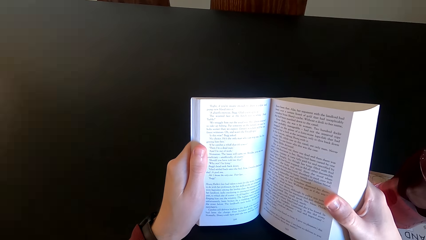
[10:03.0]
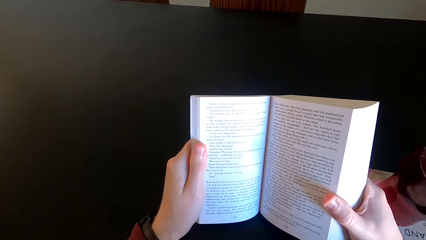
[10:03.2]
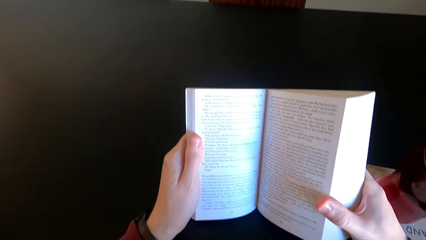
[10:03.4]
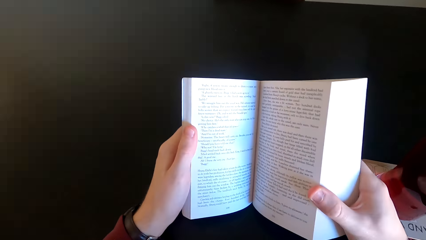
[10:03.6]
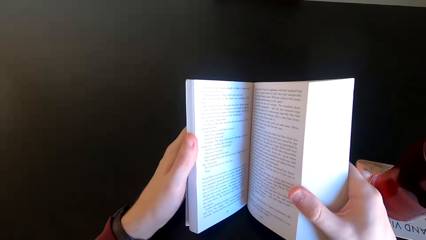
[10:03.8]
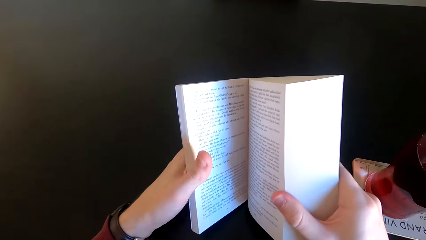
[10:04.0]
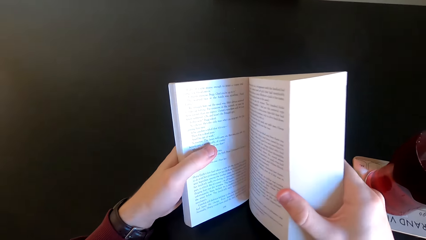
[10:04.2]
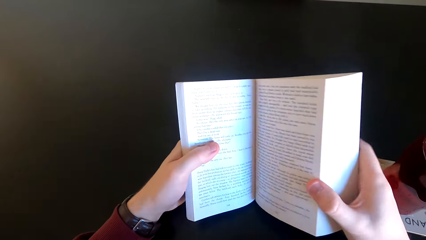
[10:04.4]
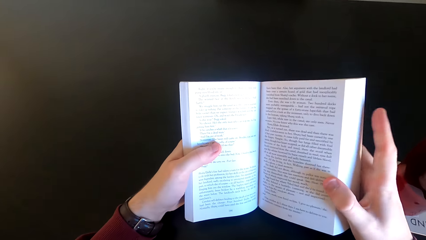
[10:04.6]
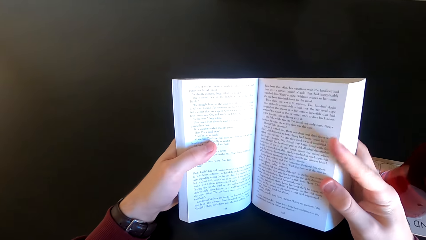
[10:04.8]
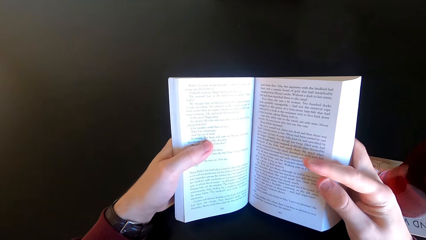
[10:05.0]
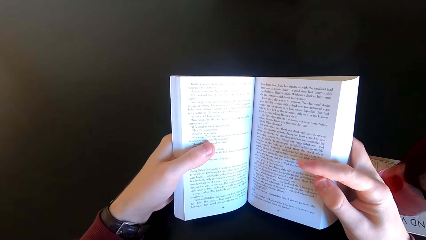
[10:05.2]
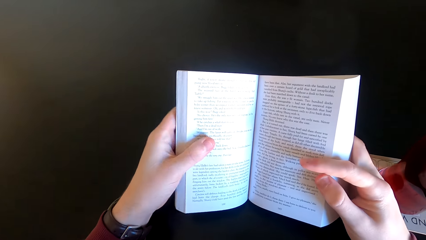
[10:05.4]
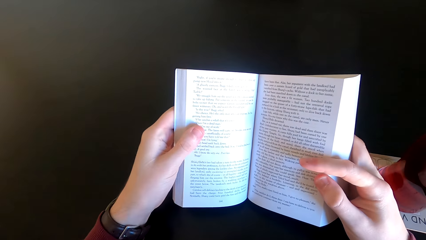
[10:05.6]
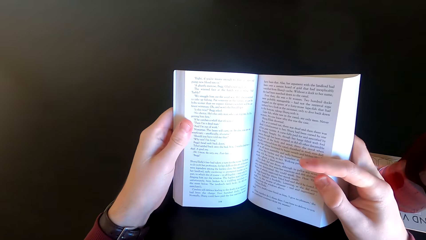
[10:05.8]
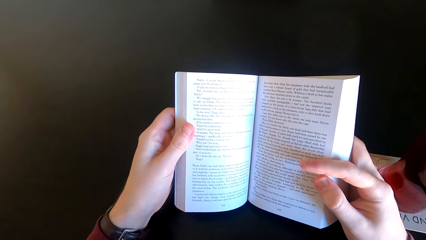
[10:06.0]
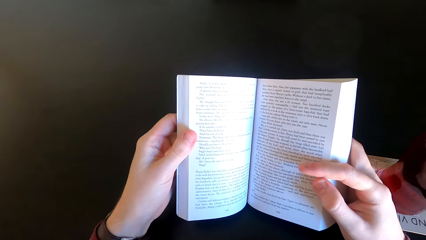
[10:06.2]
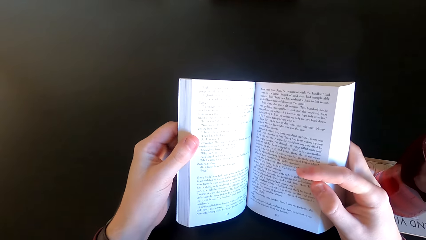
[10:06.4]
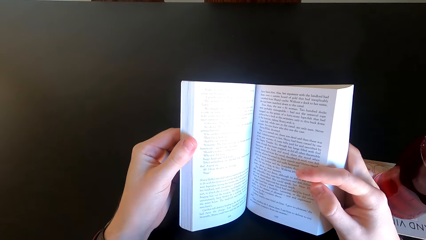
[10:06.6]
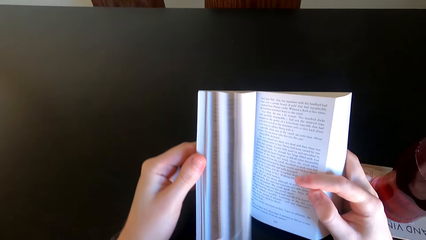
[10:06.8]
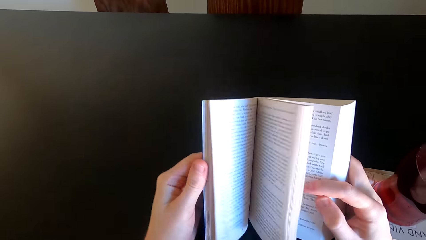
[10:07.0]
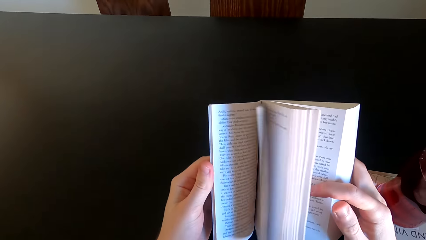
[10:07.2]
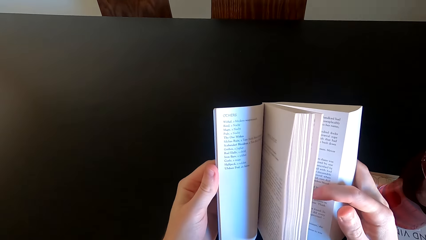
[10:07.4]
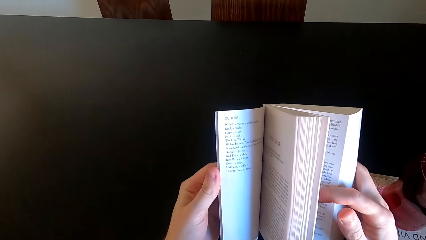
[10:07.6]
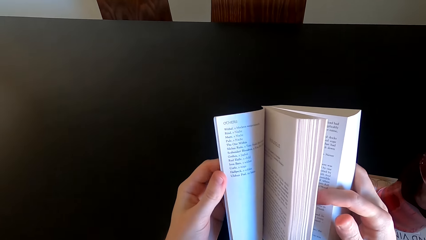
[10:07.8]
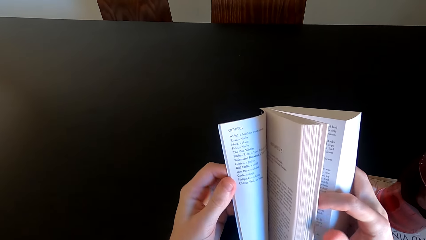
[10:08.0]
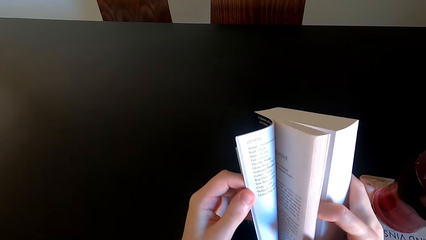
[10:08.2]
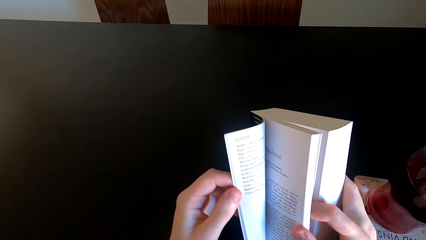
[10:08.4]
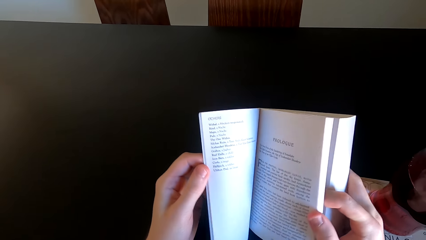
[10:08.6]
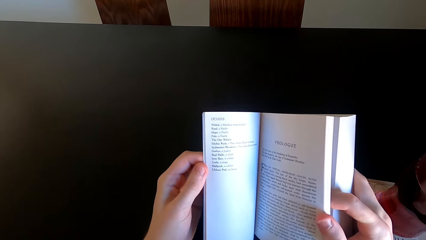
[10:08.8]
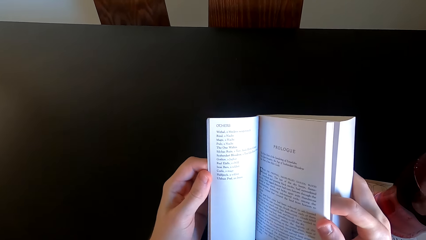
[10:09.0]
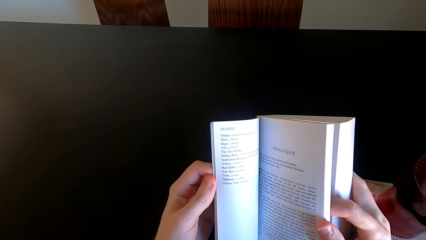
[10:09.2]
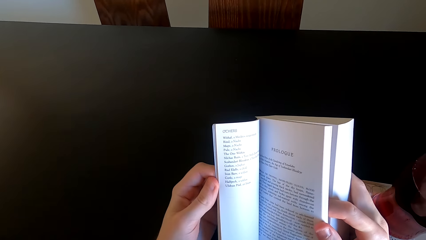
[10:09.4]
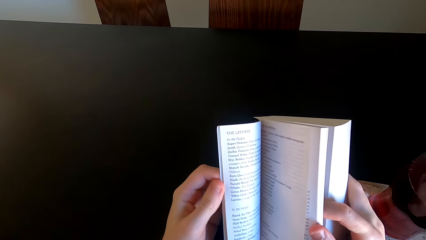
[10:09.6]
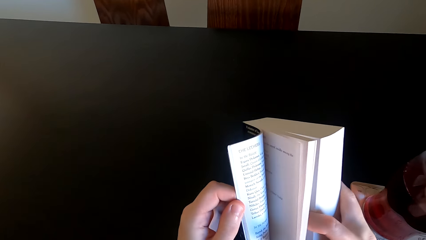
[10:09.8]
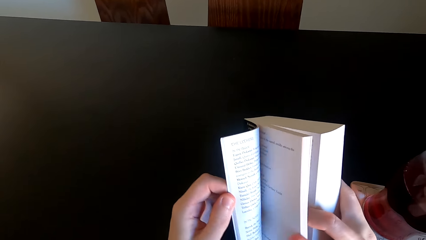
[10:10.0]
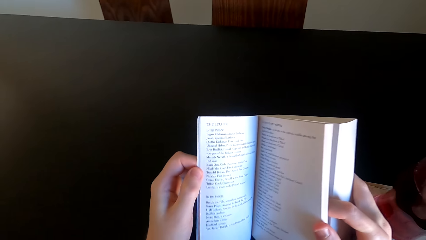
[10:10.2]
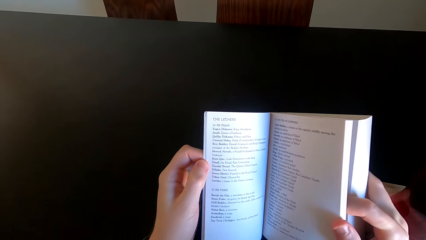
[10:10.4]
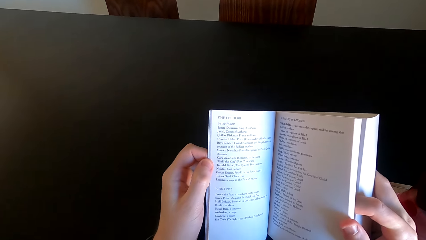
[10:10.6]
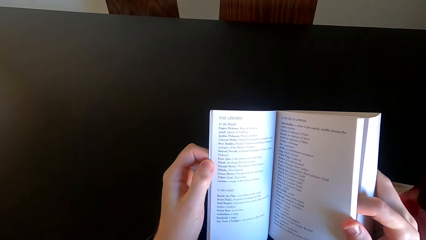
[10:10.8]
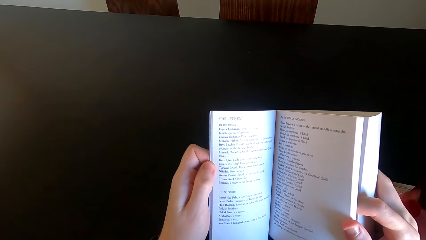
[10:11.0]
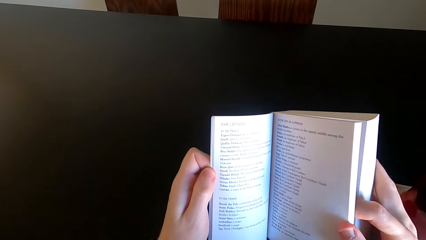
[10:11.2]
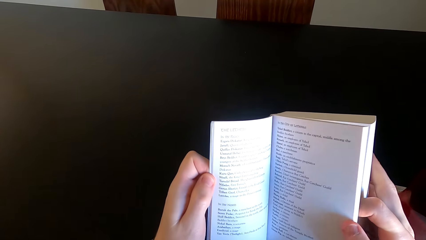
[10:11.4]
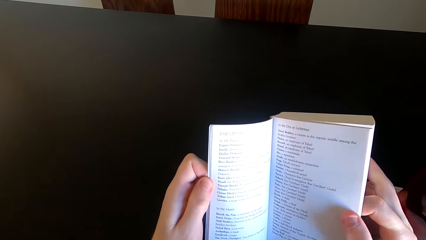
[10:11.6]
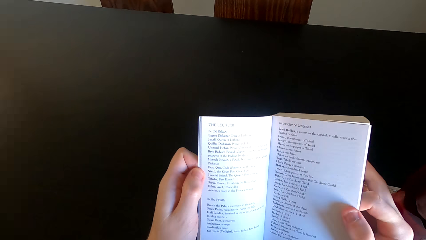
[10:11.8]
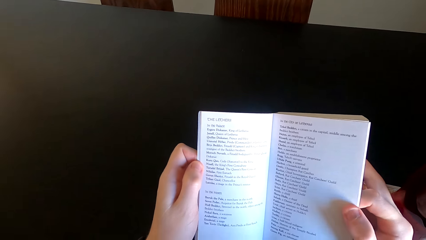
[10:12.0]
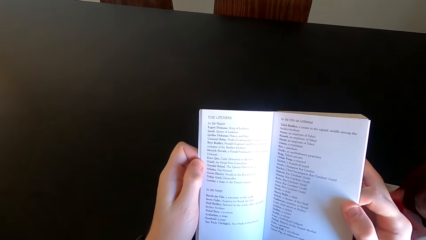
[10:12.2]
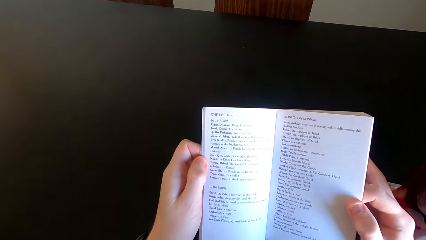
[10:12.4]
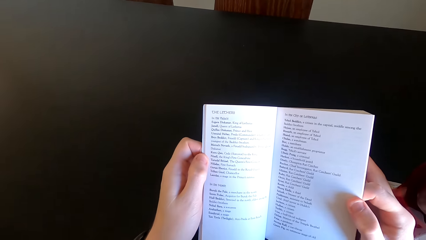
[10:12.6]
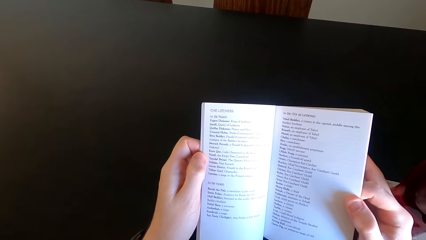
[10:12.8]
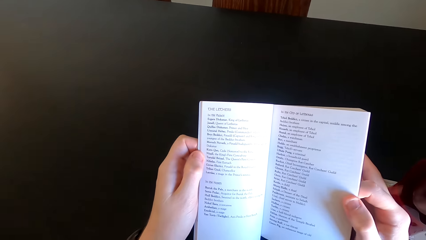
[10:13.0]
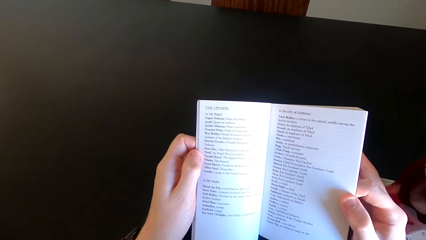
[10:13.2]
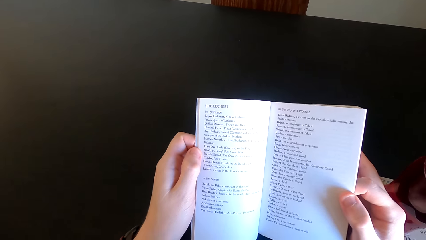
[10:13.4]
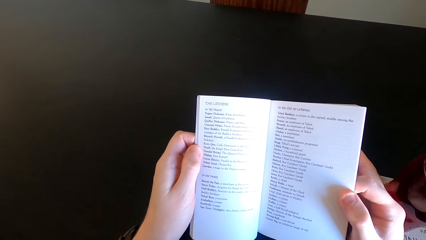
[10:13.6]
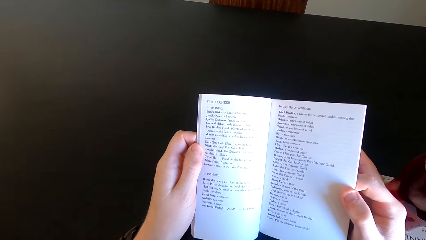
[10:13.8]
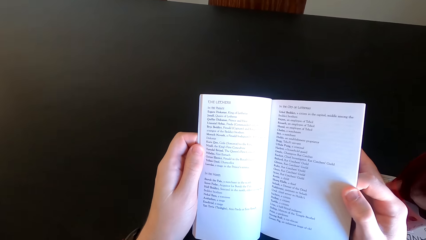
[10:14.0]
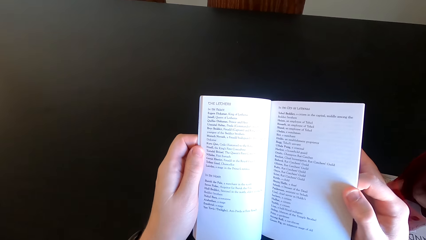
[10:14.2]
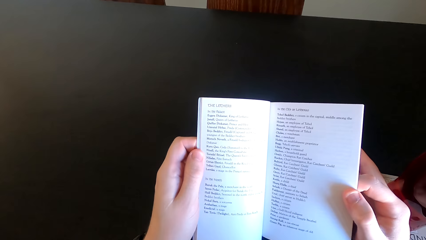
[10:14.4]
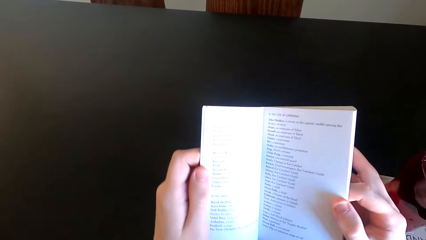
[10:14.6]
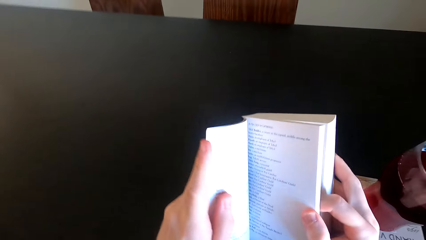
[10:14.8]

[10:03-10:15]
The camera wearer moves the book. They open pages of the novel book. They read the book.

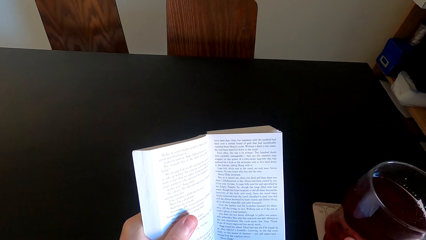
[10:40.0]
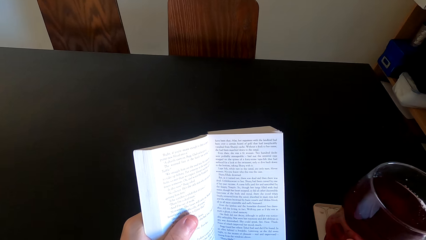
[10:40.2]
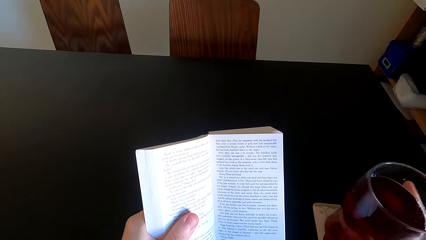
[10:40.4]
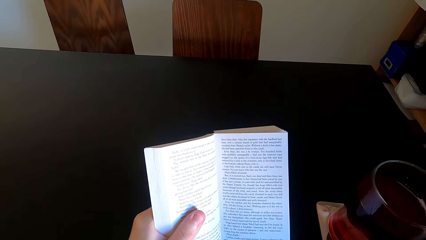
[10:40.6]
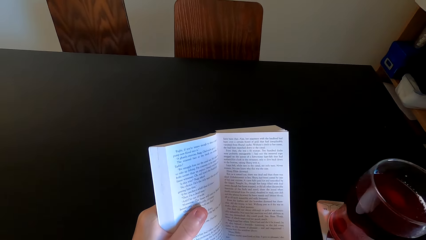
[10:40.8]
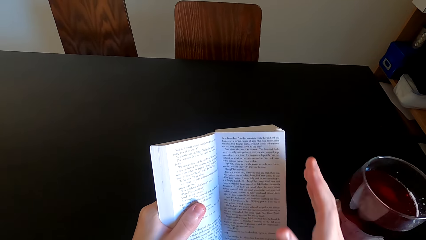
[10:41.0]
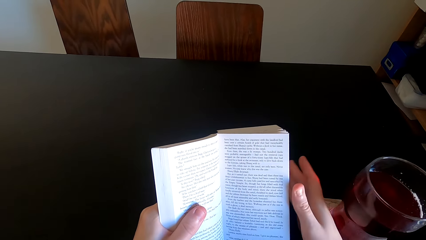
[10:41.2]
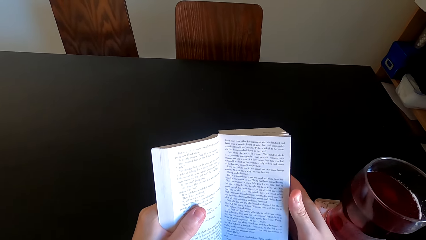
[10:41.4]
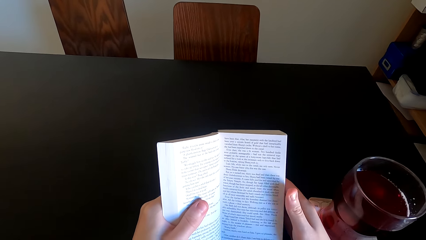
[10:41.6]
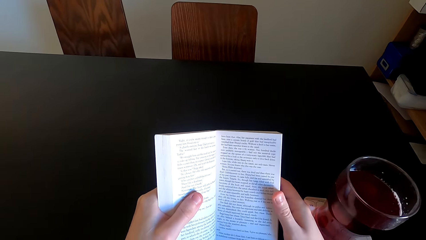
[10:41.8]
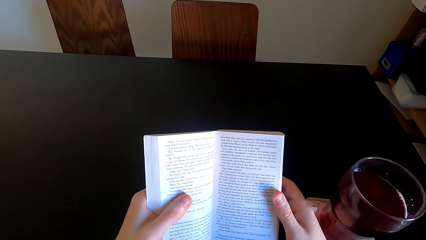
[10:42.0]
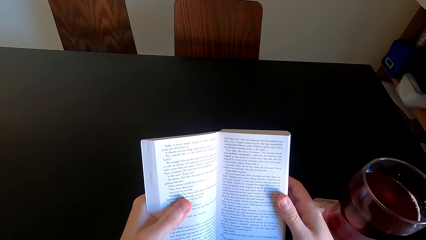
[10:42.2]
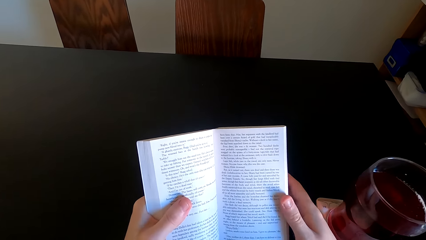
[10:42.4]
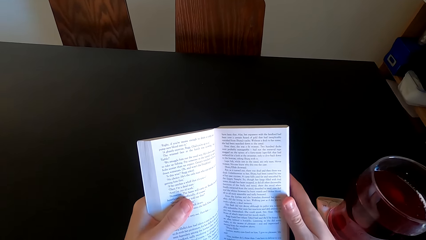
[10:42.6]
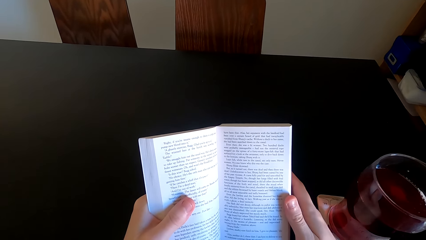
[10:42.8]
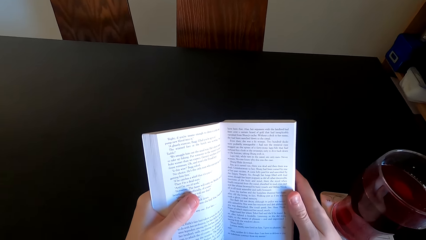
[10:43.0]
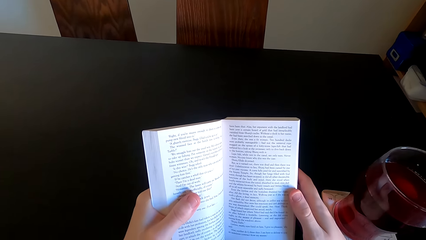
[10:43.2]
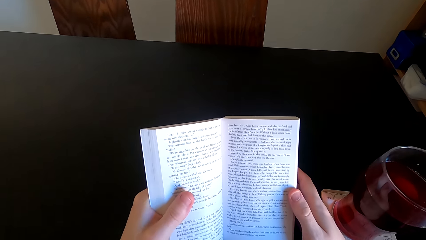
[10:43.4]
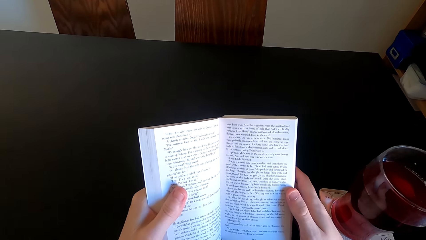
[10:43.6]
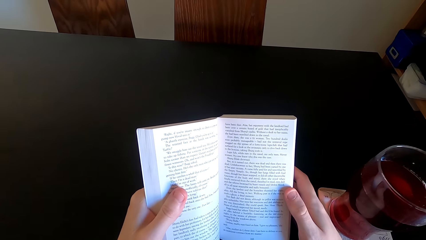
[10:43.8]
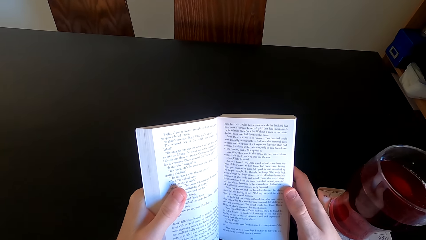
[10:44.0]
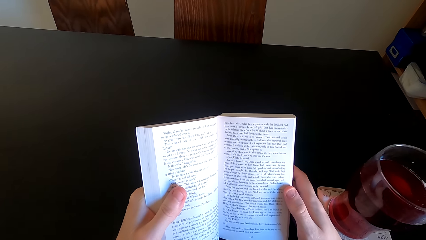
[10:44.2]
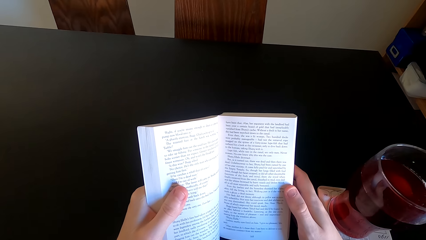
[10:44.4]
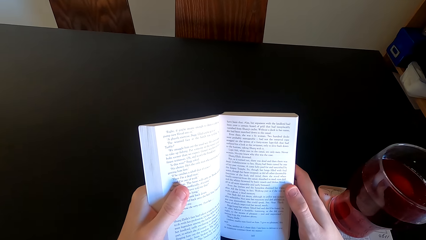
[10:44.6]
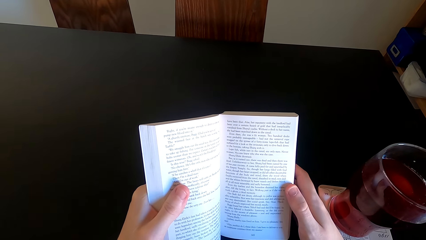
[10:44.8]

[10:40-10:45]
The camera wearer touches the book with both hands. They continue to read the novel book.
